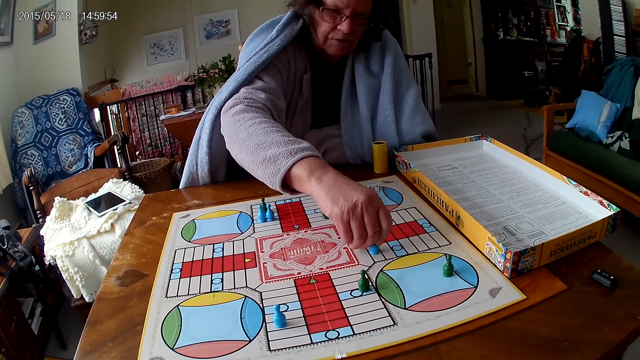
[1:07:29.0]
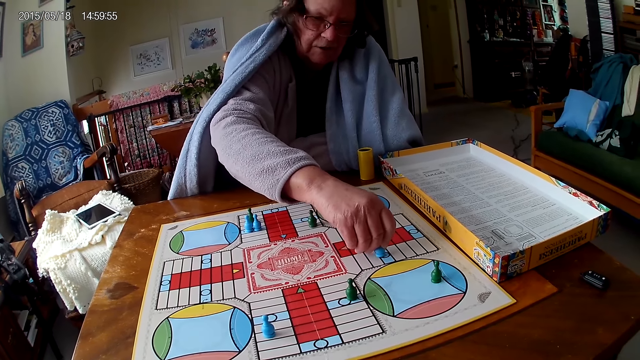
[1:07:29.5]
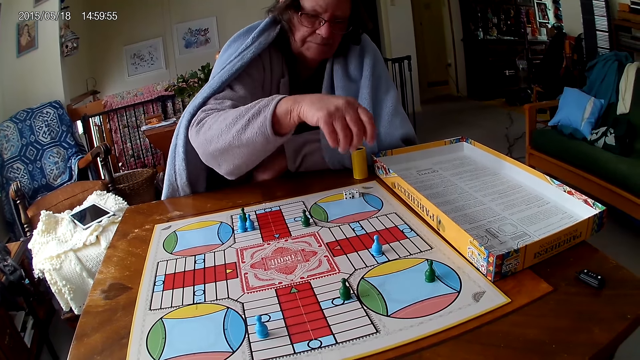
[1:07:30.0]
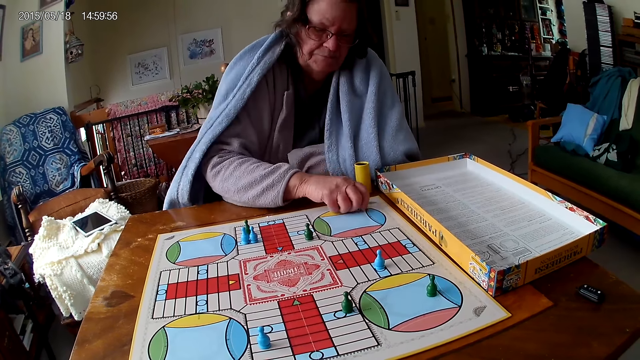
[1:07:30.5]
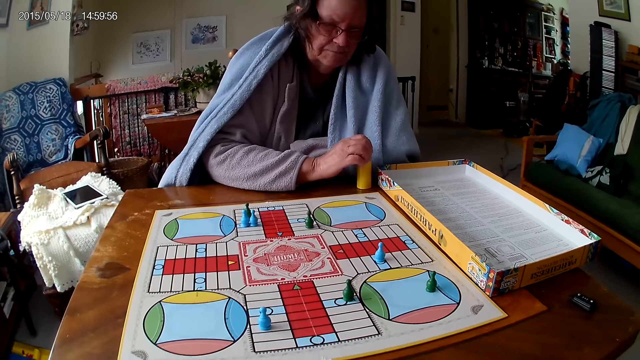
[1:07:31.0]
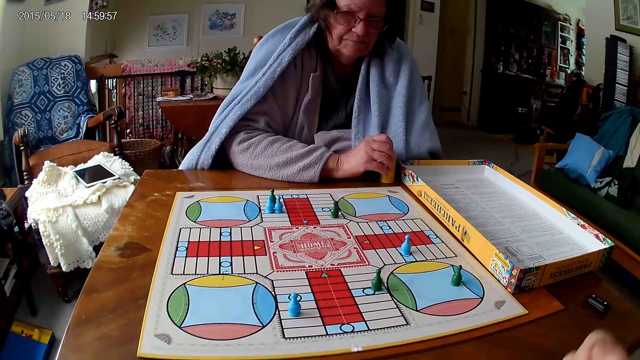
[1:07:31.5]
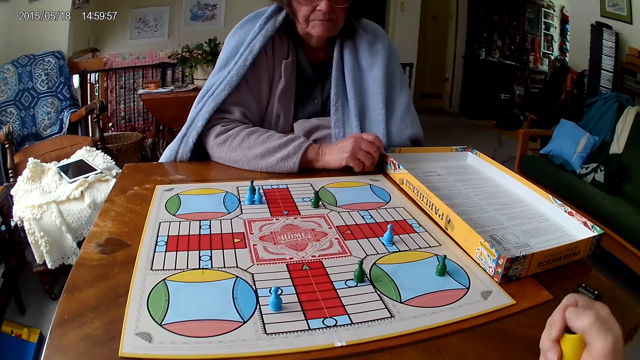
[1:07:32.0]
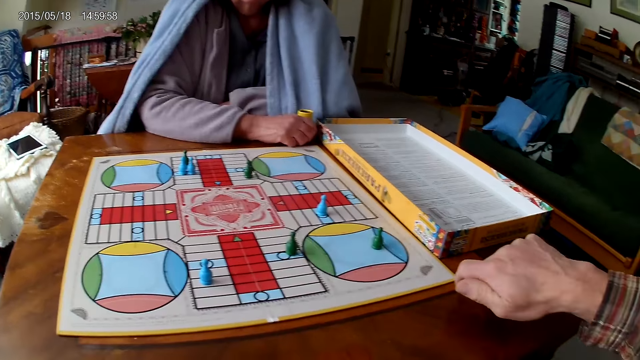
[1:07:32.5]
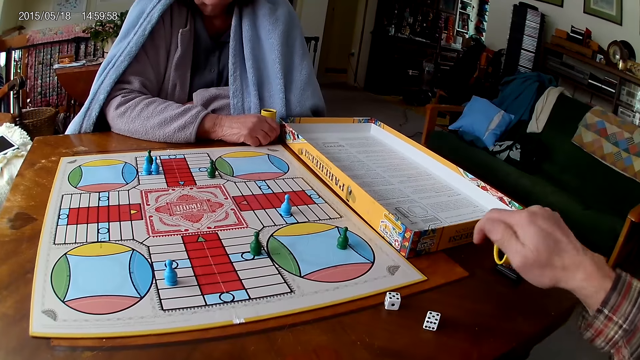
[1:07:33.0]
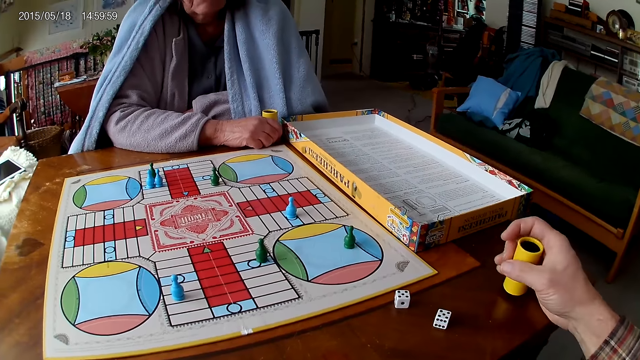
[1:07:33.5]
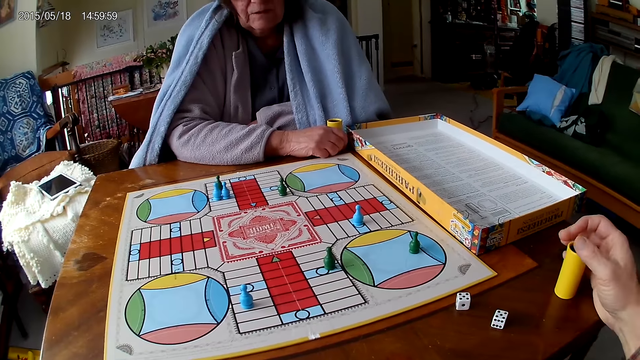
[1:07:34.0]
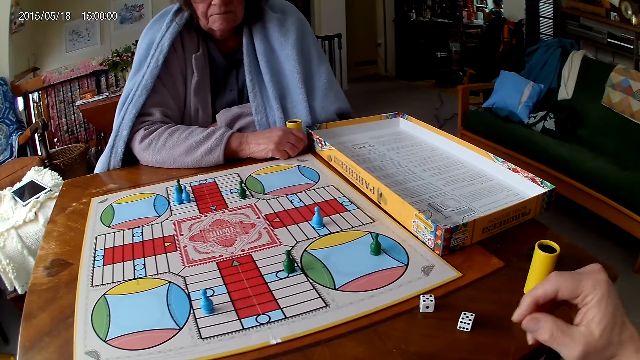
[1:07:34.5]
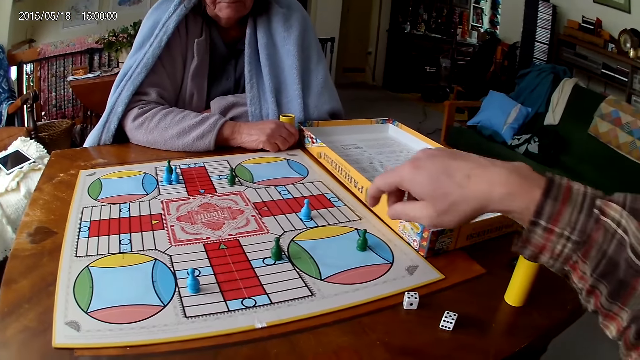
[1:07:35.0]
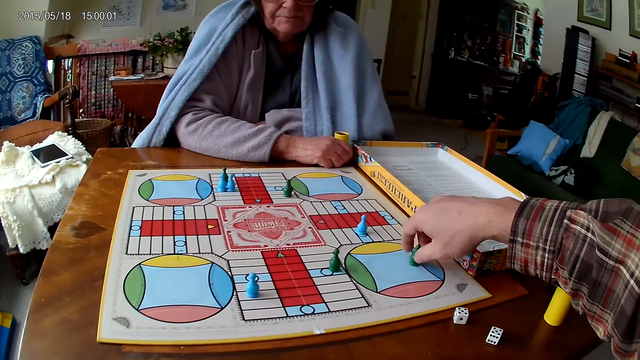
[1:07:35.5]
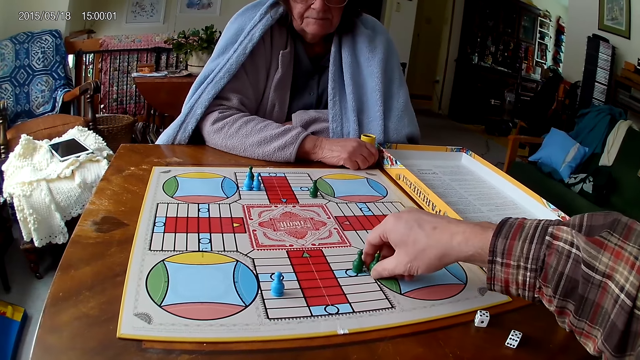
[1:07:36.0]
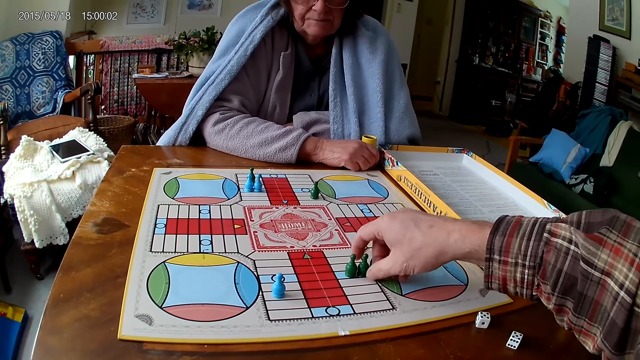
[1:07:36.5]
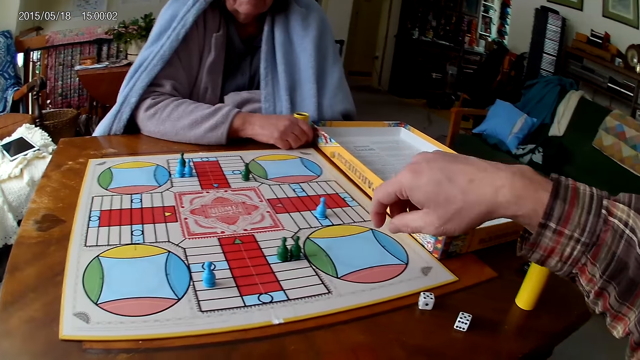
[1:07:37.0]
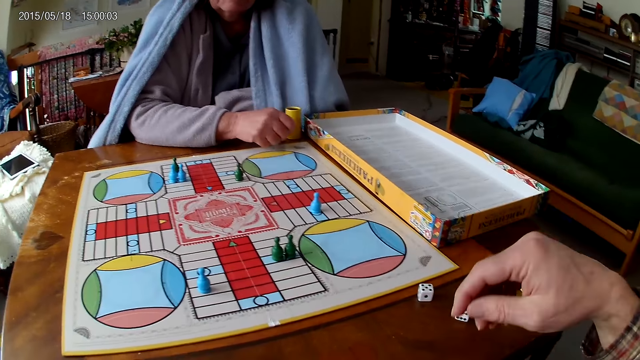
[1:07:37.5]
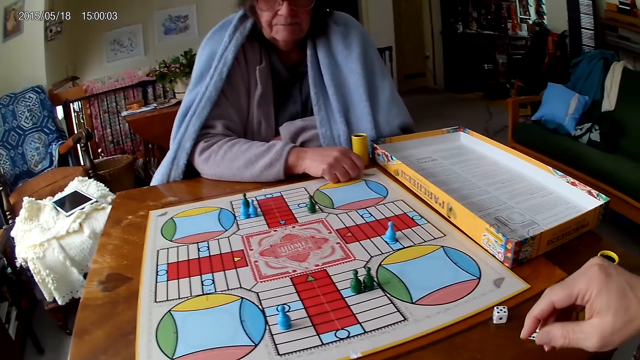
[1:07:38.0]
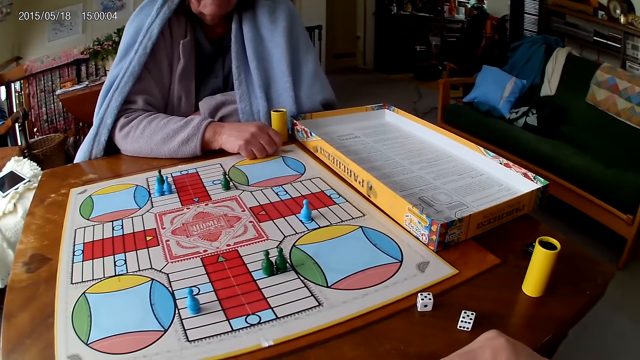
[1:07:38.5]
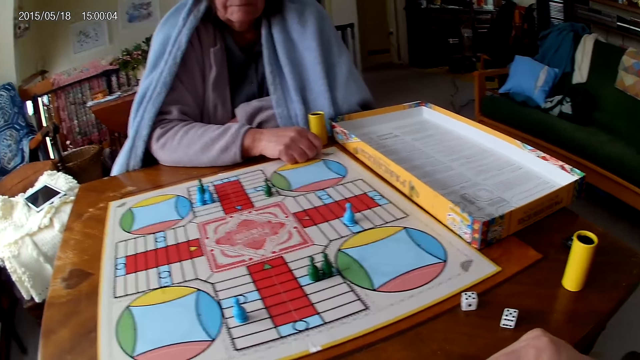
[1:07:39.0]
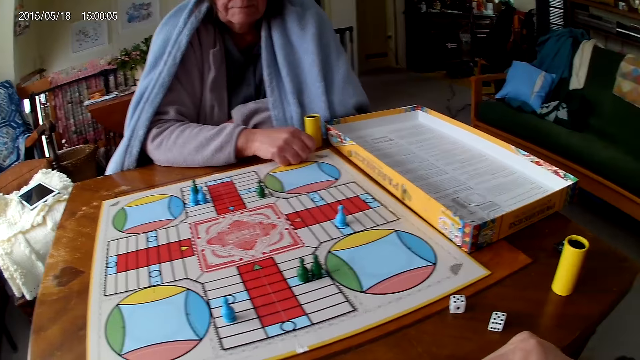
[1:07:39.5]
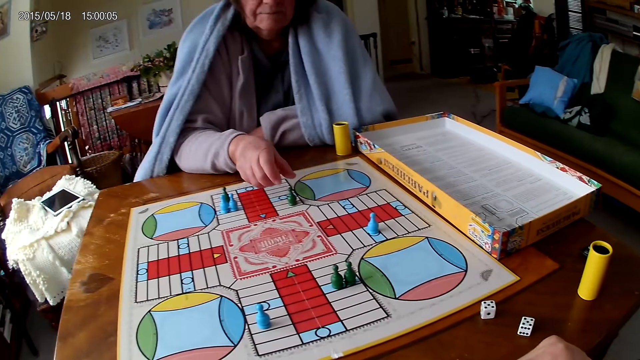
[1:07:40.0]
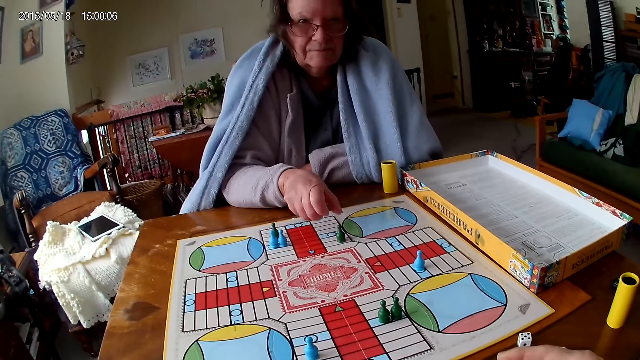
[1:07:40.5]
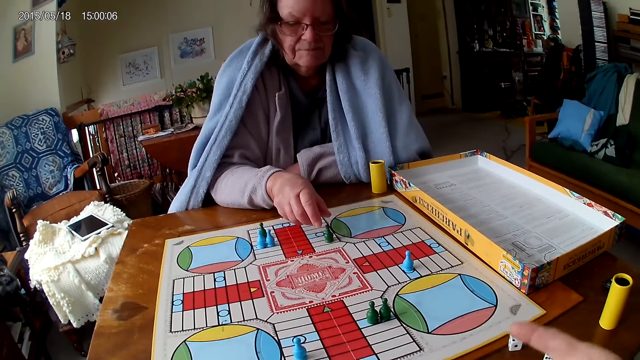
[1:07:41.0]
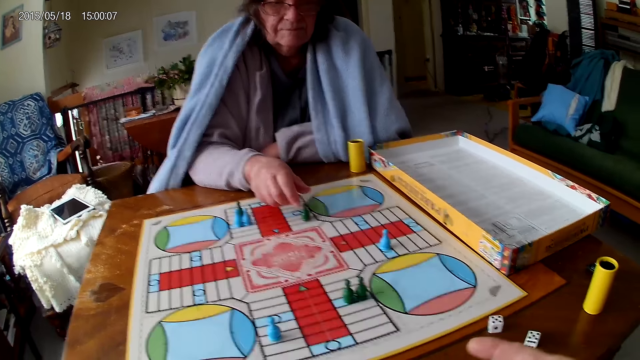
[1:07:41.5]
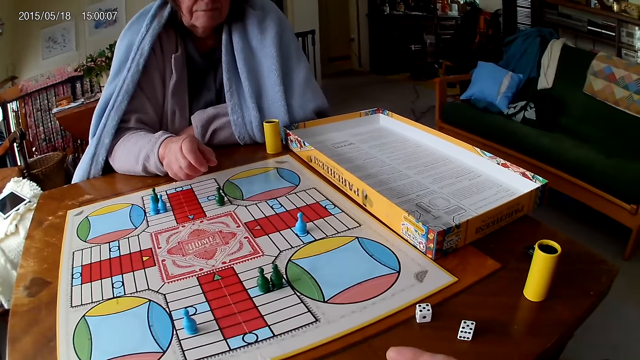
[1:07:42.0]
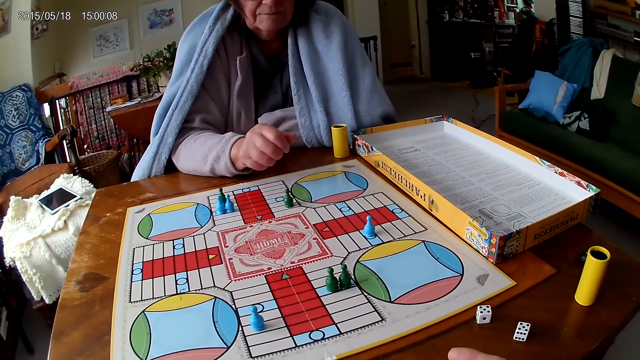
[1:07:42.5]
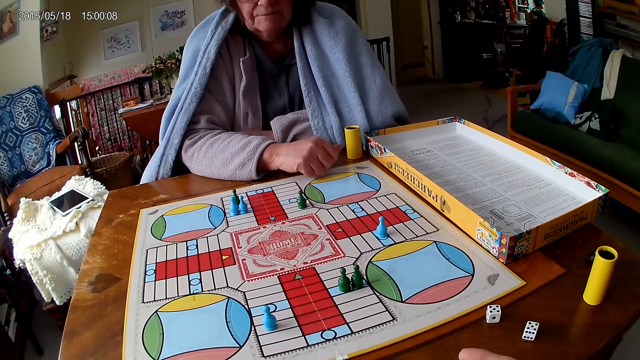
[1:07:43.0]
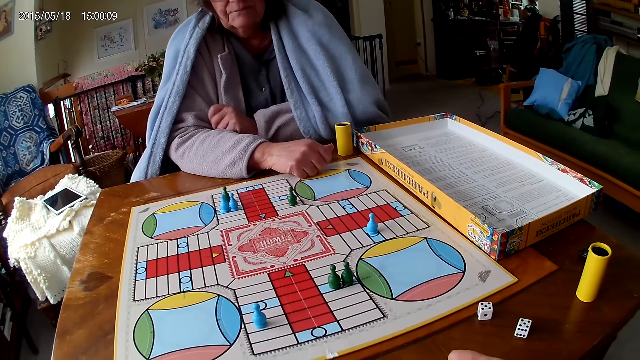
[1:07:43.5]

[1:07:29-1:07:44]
A woman packs dice from the ludo game on the table with her right hand. She puts the dice in the dice cup on the table with her right hand. The camera wearer shakes the dice cup in his right hand. He pours the dice in the dice cup on the table with his right hand. He drops the dice cup on the table with his right hand. He moves the ludo token on the ludo game with his right hand. He points at the board.

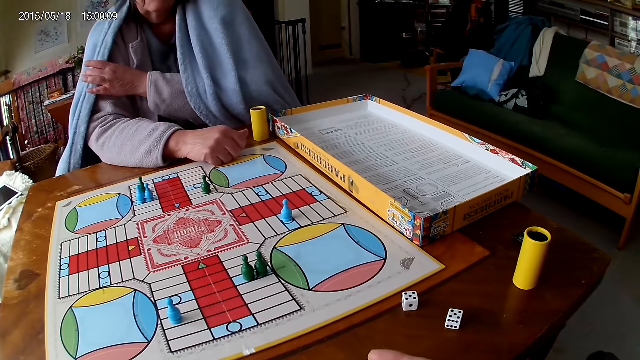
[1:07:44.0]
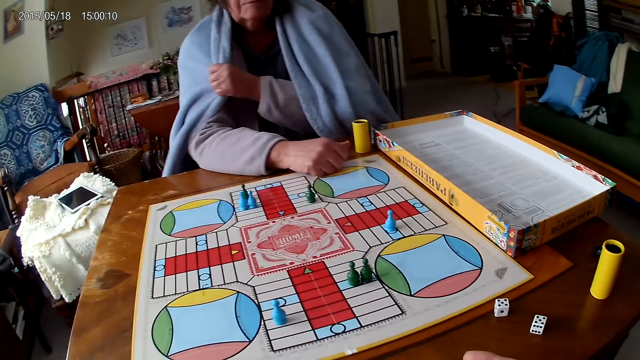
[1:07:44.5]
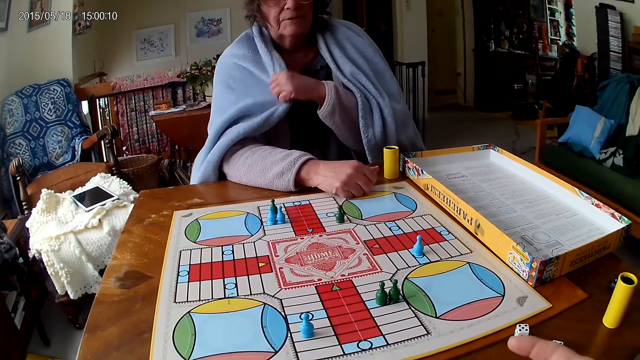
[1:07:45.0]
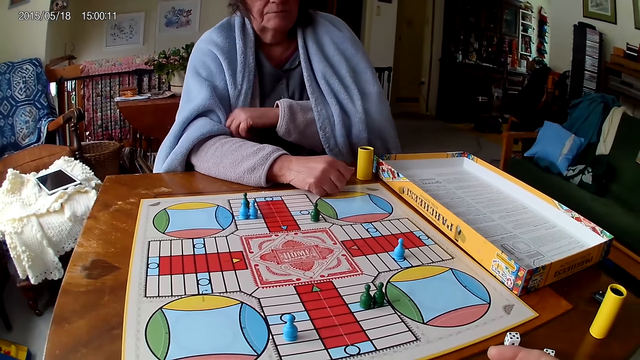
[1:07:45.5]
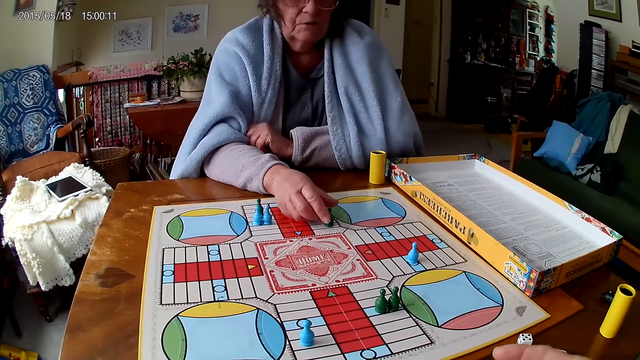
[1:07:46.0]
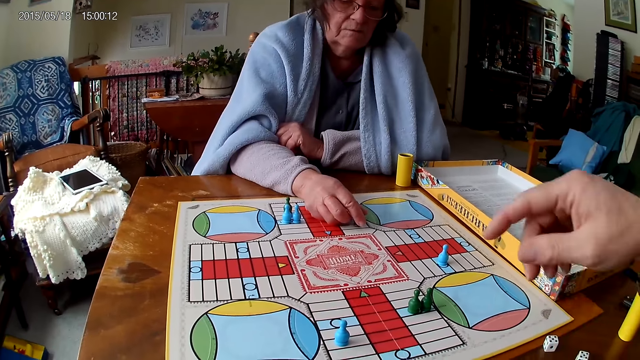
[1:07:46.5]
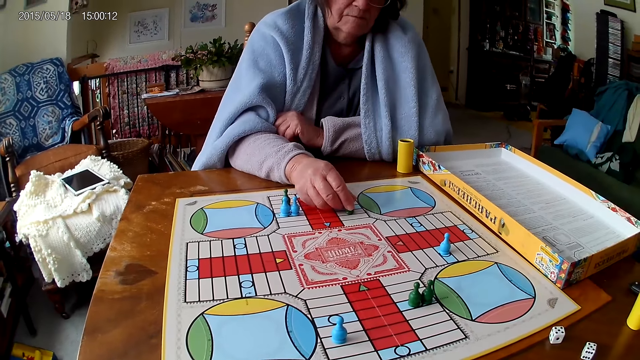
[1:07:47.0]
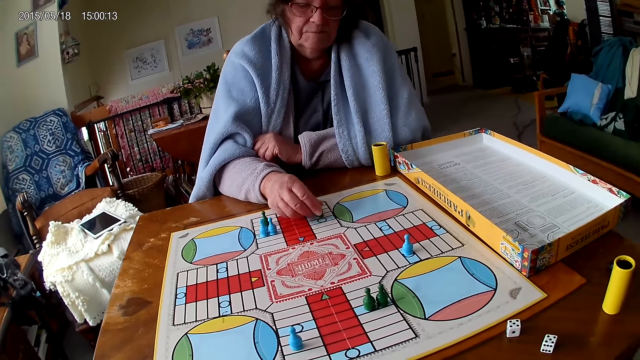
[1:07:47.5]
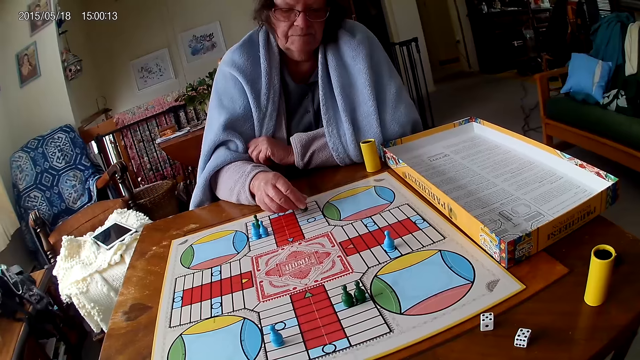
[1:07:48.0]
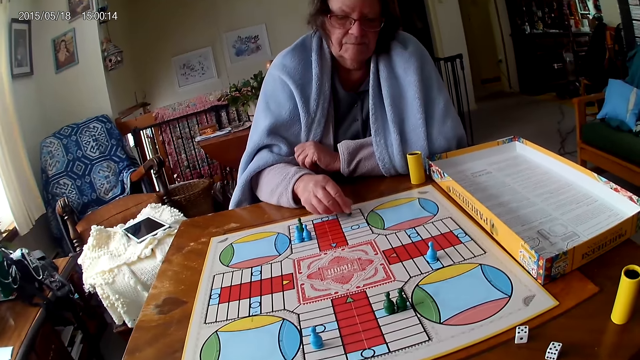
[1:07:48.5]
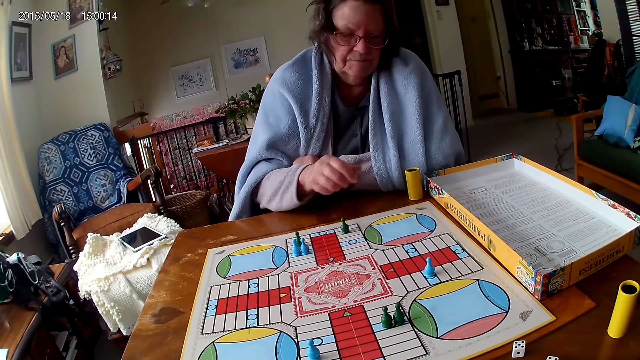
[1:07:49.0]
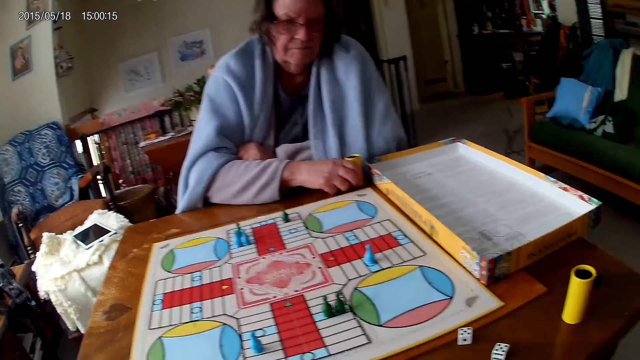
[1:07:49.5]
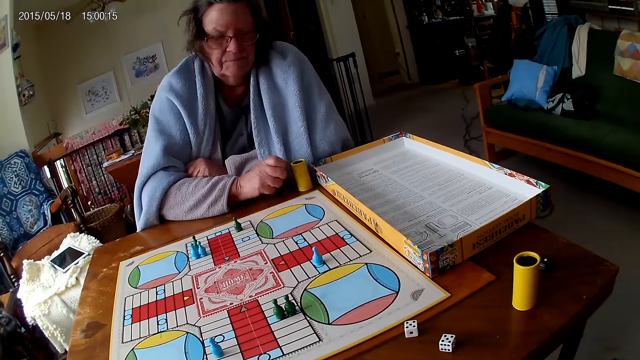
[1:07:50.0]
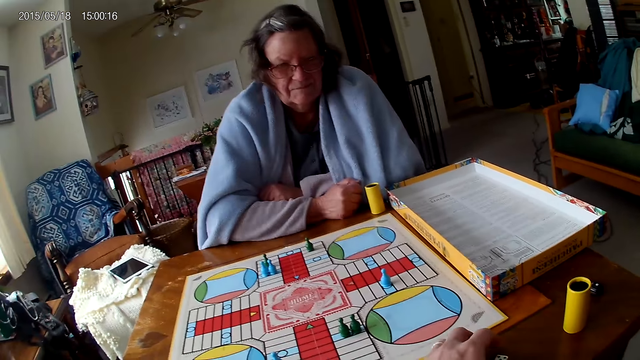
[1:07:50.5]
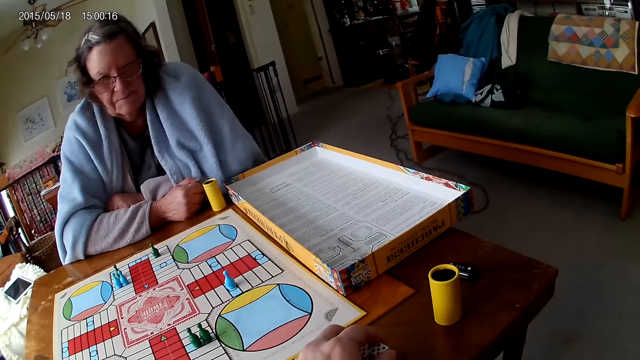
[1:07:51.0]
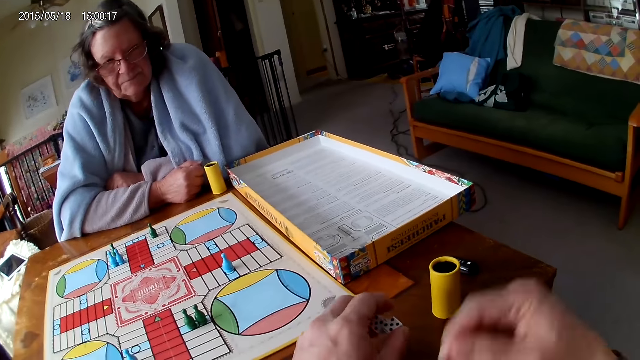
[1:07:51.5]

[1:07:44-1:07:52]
A woman counts the tiles on the ludo game on the table with a ludo token in her right hand. She moves the pawn. The camera wearer points at the board. The woman touches the dice cup from the table with her right hand. The camera wearer passes the dice in his left hand to his right hand.
